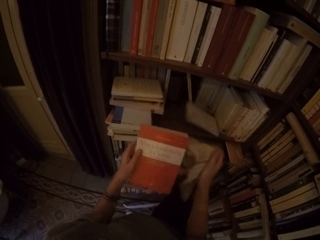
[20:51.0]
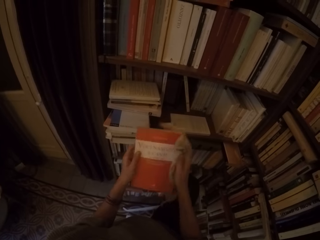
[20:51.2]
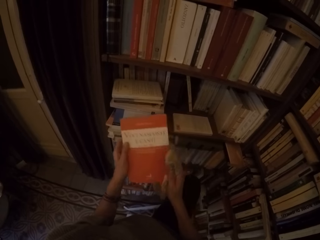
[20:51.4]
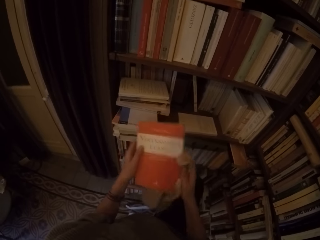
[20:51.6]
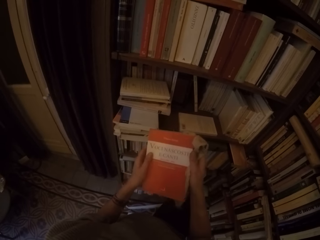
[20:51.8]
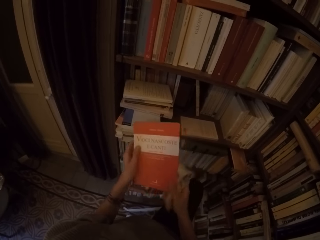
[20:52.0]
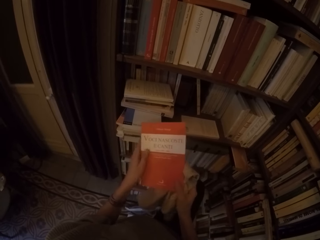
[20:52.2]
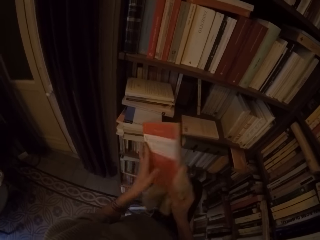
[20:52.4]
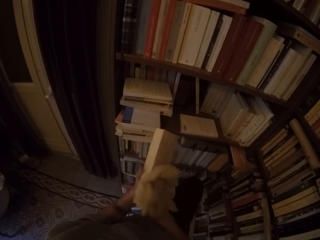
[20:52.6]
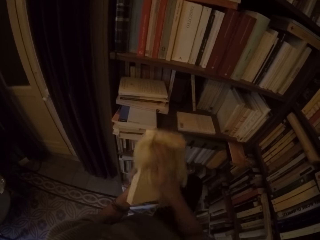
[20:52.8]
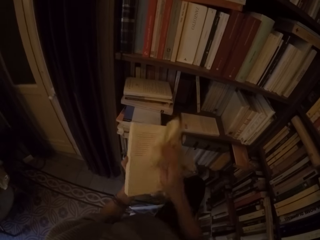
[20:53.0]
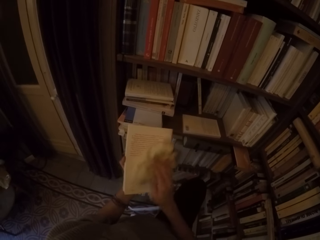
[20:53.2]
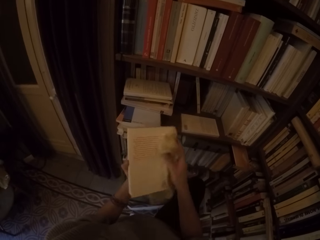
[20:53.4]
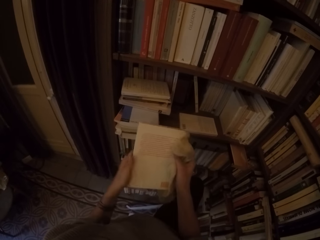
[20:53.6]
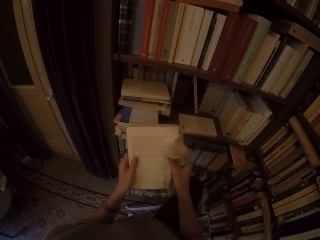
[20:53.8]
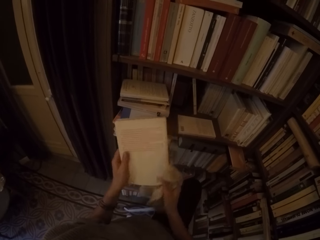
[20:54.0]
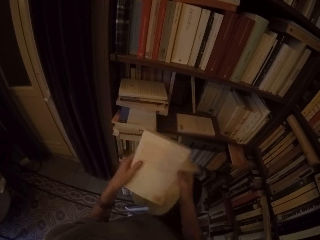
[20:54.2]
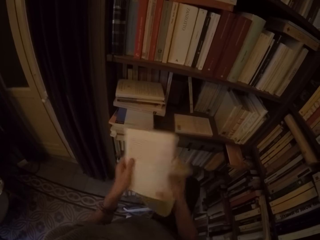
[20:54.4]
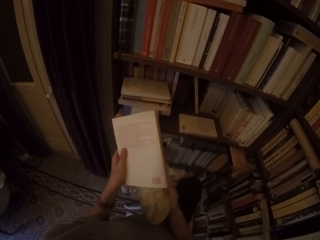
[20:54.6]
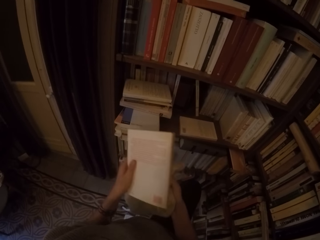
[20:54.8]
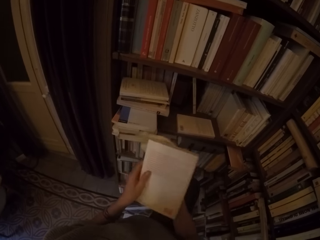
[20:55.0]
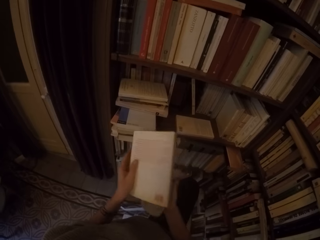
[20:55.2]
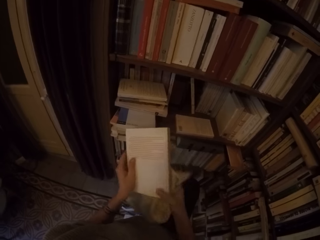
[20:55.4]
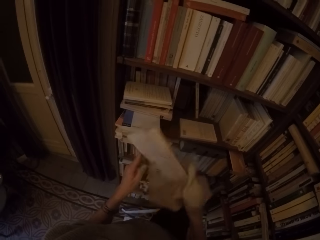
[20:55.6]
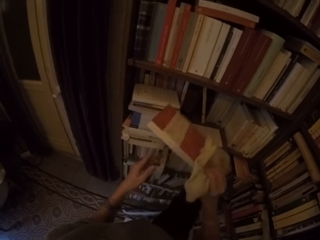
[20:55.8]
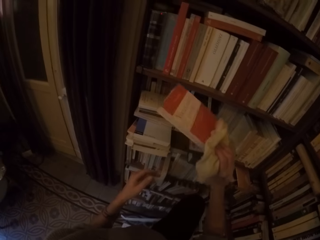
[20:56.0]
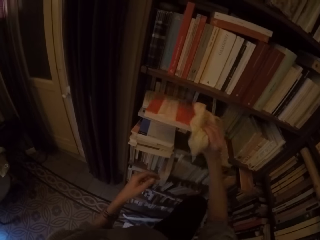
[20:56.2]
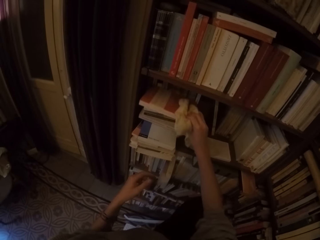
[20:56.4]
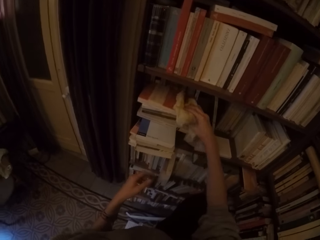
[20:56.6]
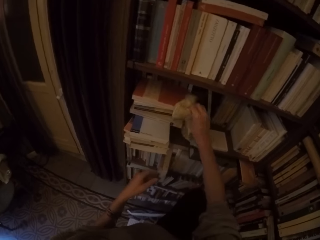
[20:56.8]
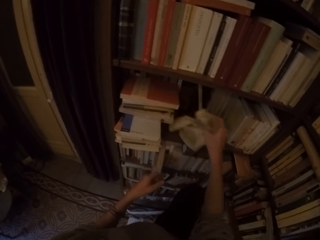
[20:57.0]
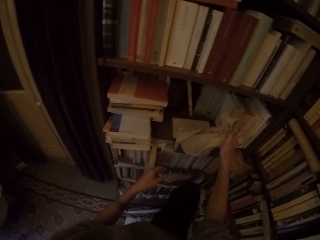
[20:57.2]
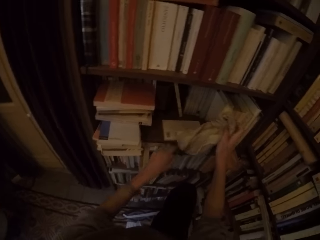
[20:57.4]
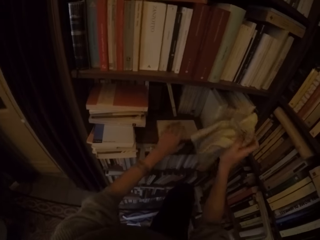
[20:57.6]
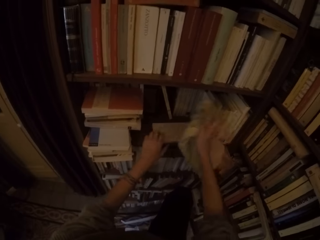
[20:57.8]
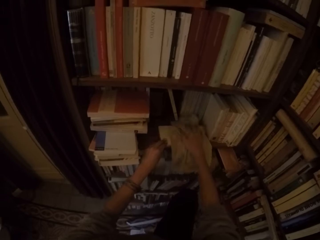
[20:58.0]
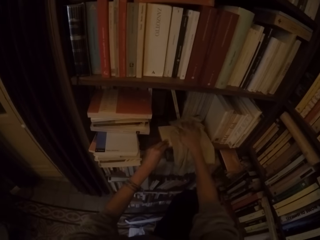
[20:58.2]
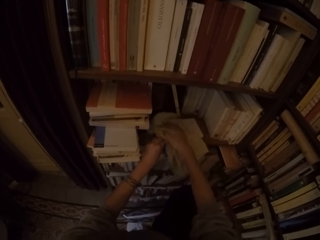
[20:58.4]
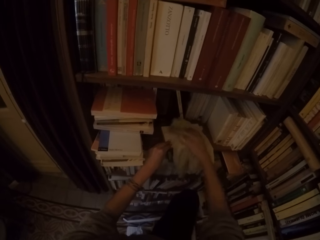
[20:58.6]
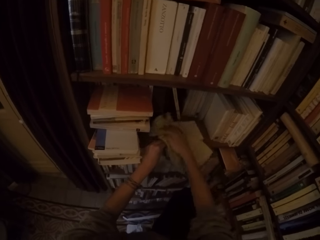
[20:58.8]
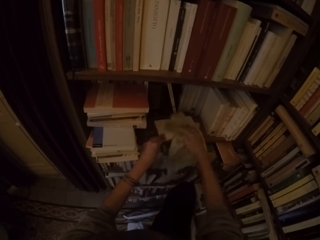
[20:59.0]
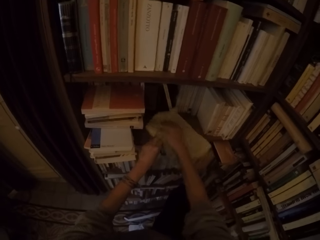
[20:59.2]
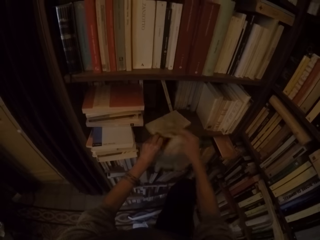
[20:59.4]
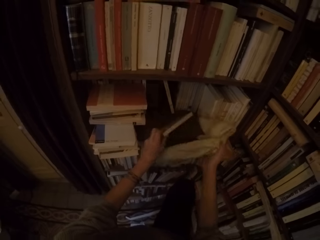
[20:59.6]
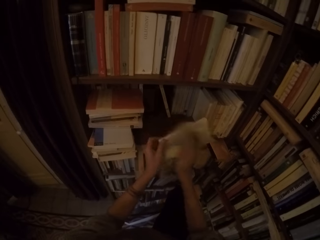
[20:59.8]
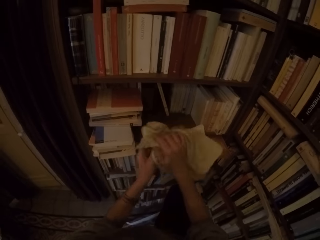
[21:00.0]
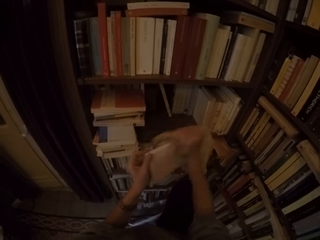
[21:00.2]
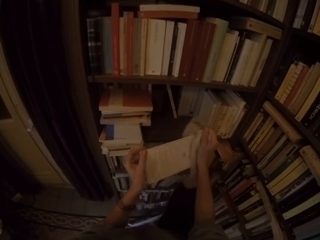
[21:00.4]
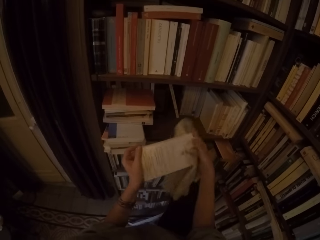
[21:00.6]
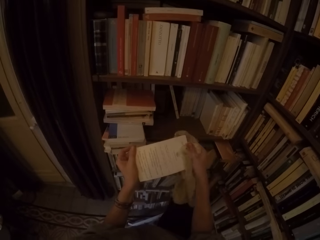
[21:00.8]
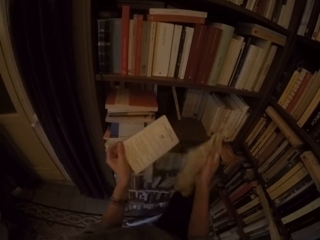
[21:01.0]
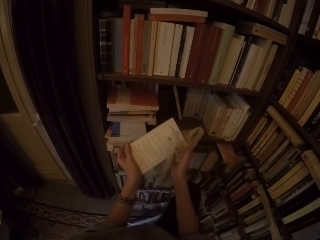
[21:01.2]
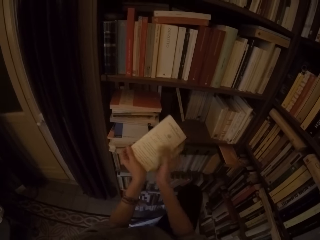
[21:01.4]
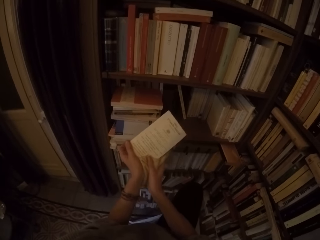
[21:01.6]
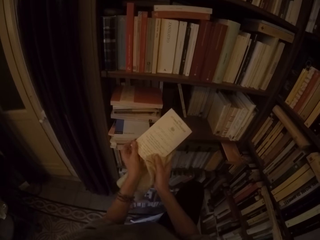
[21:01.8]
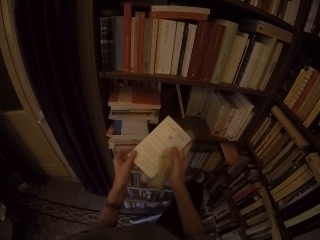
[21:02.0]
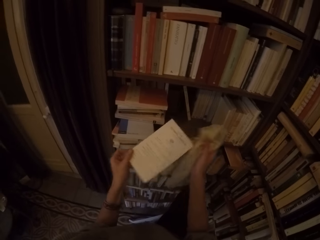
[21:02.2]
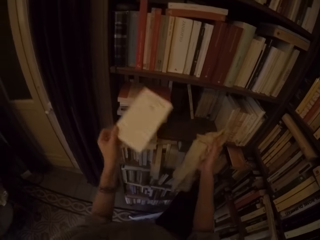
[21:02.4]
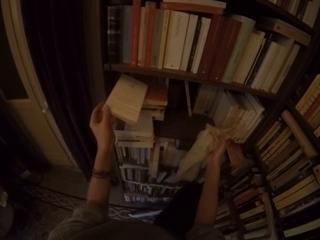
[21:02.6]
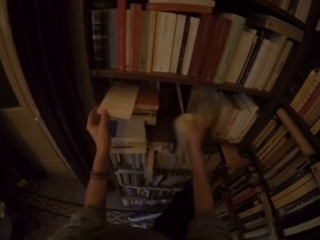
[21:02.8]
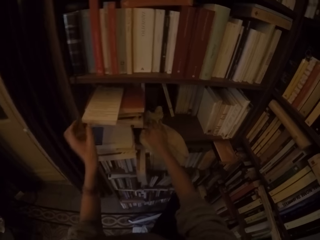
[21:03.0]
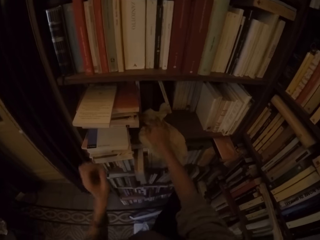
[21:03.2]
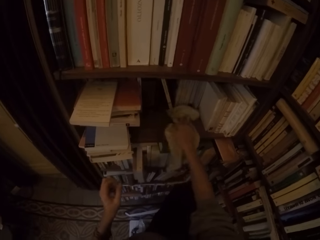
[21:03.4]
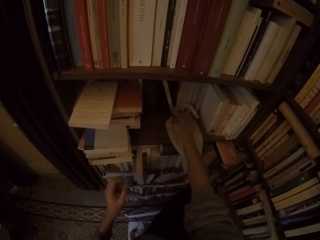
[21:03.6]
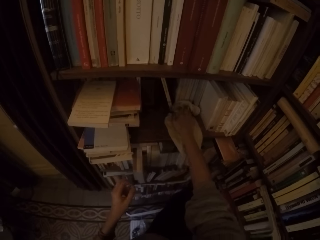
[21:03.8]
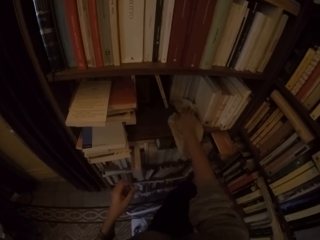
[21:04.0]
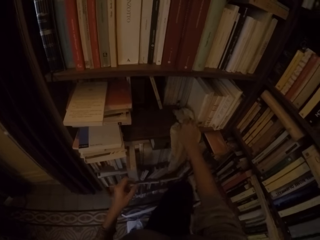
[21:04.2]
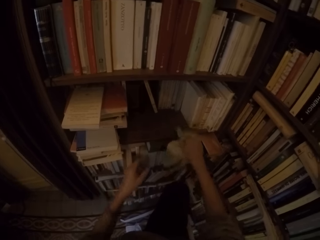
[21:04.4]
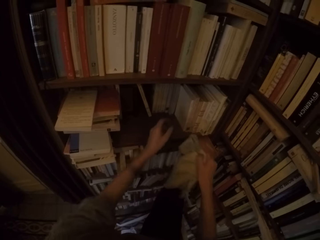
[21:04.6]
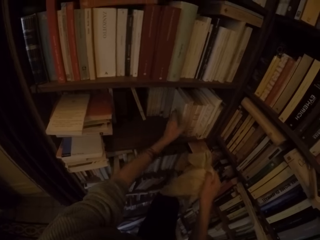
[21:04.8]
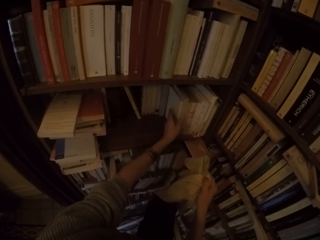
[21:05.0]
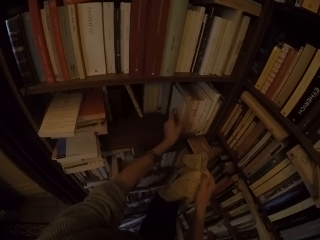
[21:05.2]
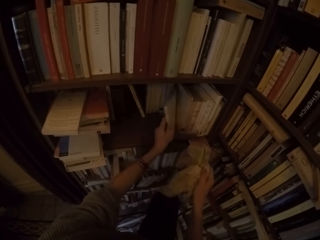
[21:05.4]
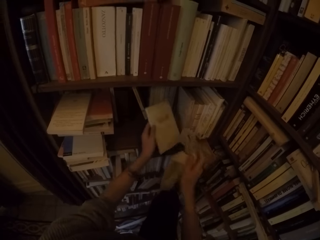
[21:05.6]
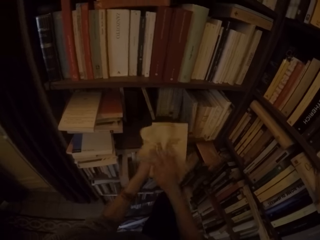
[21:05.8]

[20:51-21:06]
The camera wearer turns the book around with both hands. She cleans the book with the rag with her right hand. She places the book on the stack of books with her right hand. She cleans a book in the bookshelf with the rag with her right hand. She picks the book from the bookshelf with her left hand. She cleans the book with the rag with her right hand. She places the book on the stack of books with her left hand. She cleans the bookshelf with the rag with her right hand. She picks a book from the bookshelf with her left hand.

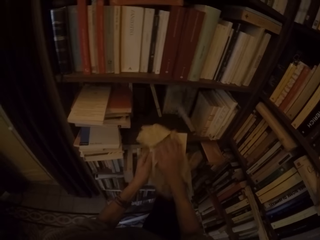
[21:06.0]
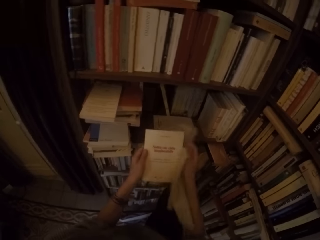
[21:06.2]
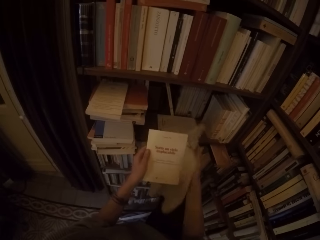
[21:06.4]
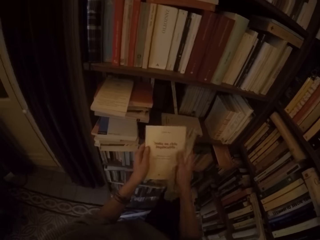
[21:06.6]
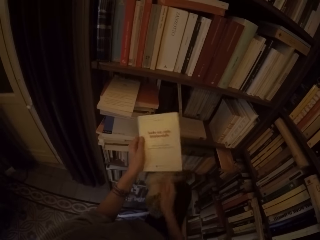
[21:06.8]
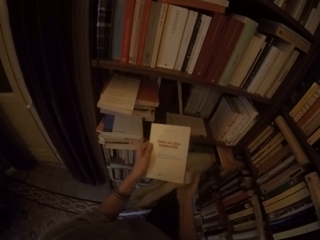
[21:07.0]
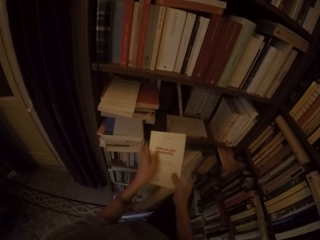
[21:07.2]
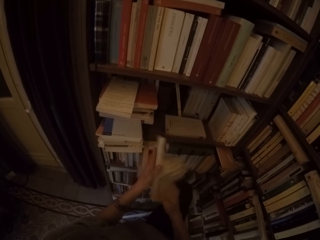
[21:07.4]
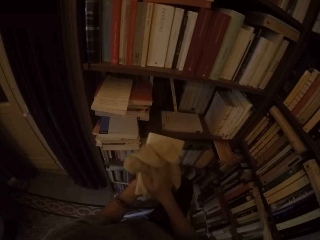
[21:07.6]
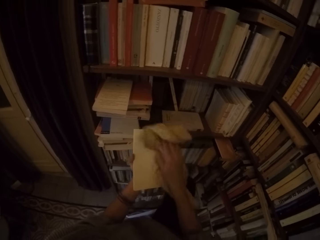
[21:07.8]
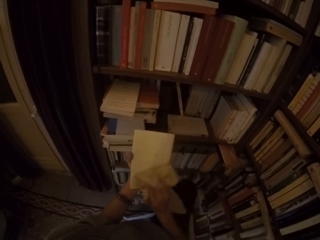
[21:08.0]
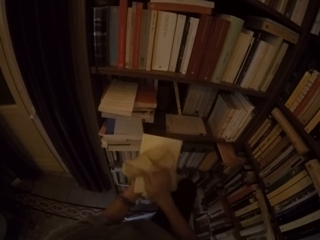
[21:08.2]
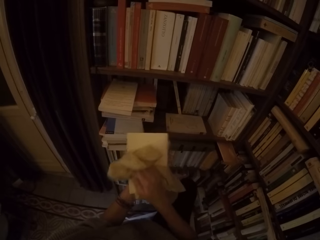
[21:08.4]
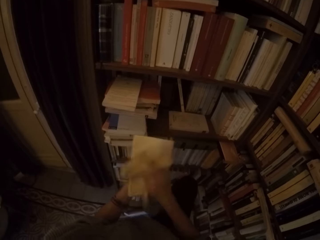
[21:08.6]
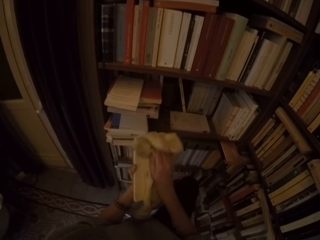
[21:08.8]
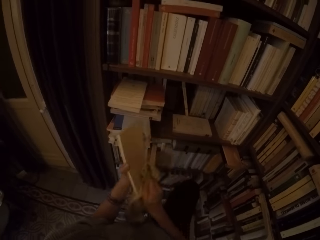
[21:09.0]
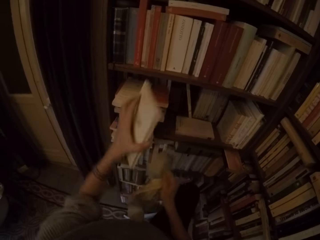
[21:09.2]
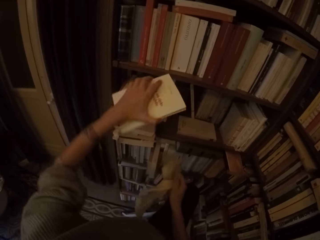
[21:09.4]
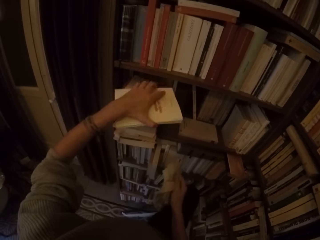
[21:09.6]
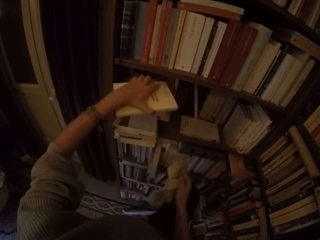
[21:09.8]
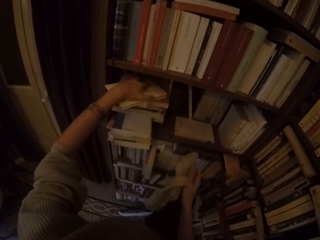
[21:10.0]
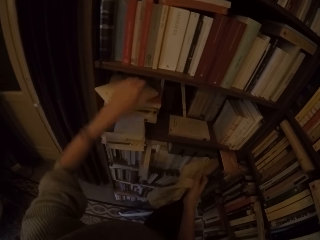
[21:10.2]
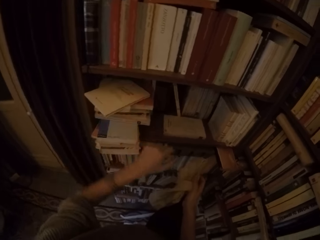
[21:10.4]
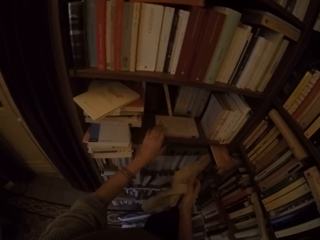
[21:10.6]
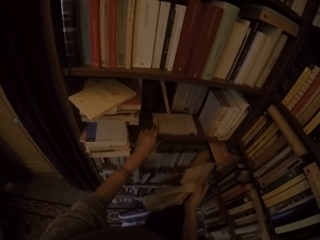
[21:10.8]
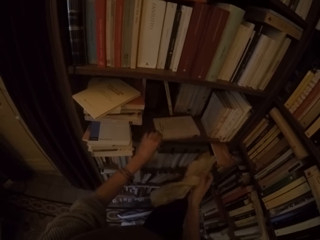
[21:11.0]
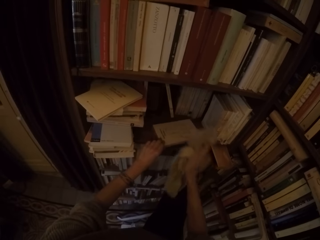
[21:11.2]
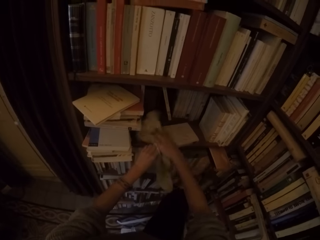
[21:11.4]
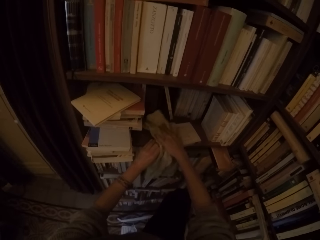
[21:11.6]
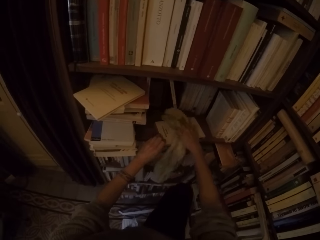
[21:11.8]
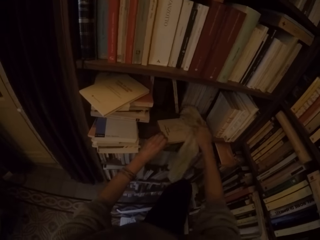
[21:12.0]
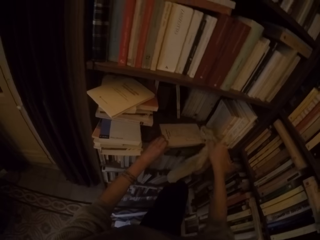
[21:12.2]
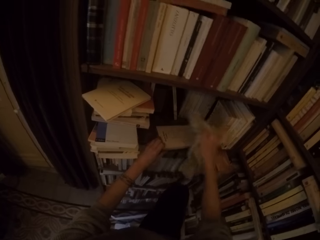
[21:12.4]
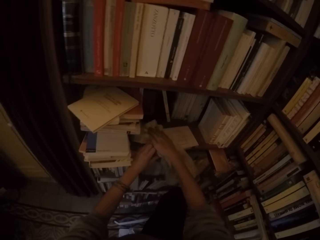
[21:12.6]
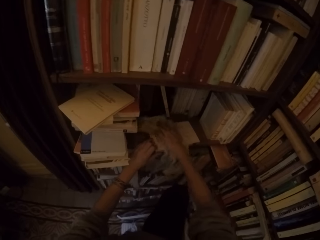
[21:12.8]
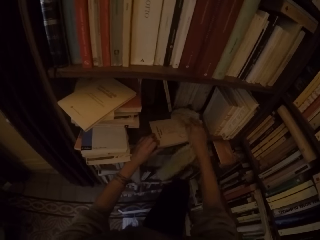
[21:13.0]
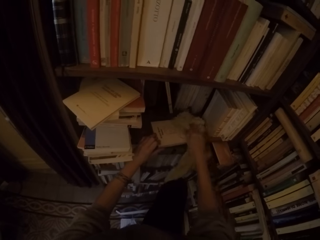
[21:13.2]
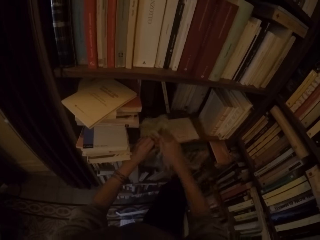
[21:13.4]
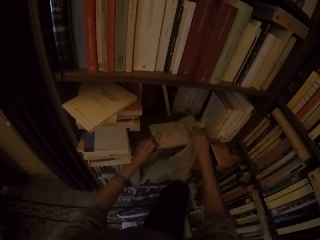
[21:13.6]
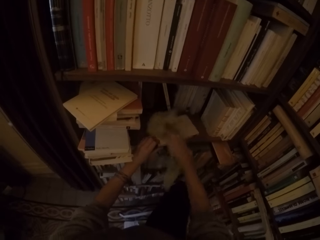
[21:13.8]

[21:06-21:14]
The camera wearer cleans the book with the rag with her right hand. She turns the book around with both hands. She cleans the book with the rag with her right hand. She places the book on the stack of books with her left hand. She holds a book in the bookshelf with her left hand. She cleans the book on the shelf with the rag with her right hand.
